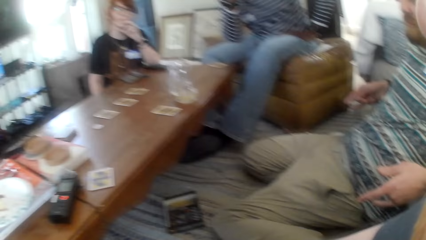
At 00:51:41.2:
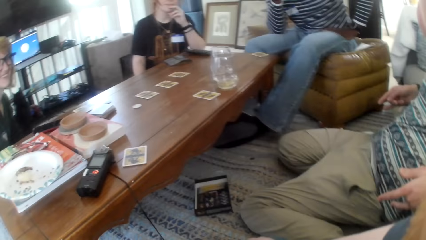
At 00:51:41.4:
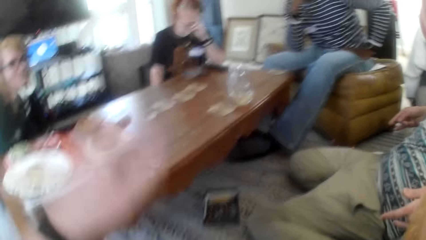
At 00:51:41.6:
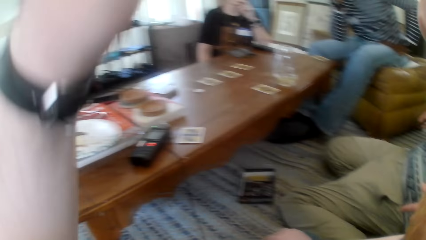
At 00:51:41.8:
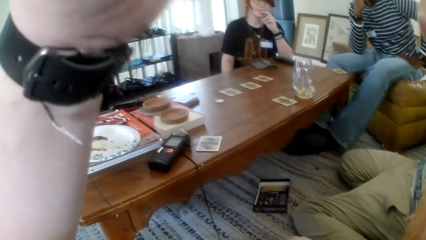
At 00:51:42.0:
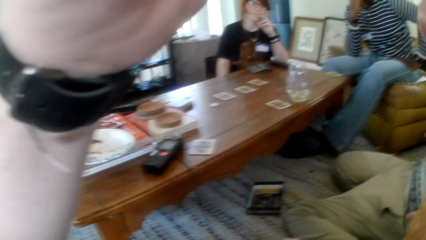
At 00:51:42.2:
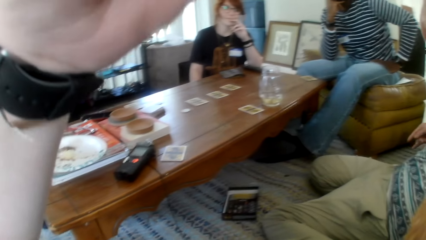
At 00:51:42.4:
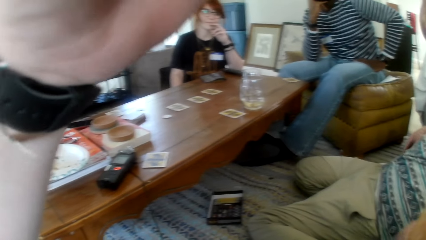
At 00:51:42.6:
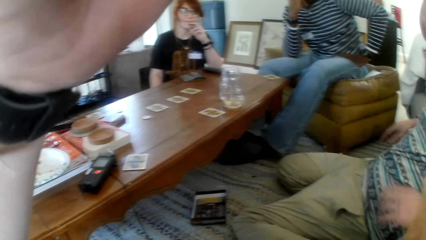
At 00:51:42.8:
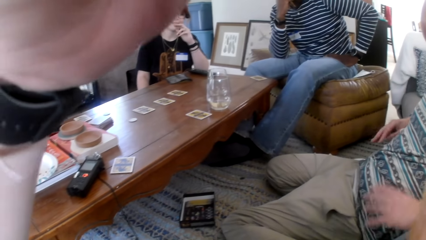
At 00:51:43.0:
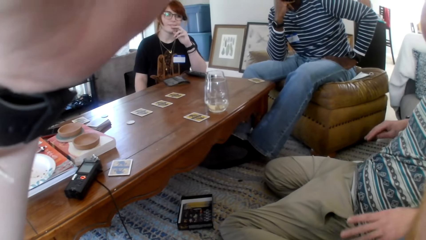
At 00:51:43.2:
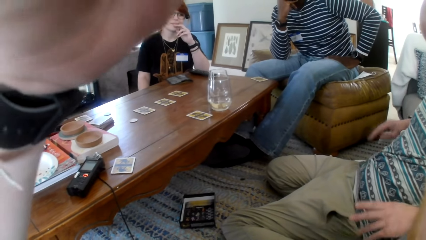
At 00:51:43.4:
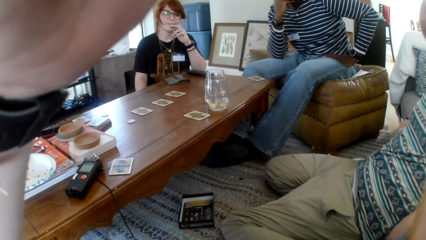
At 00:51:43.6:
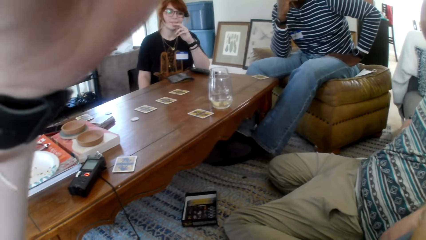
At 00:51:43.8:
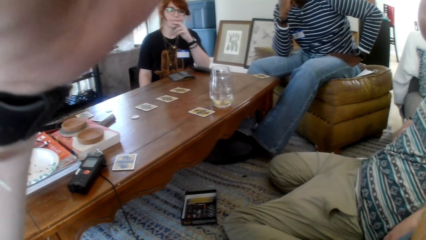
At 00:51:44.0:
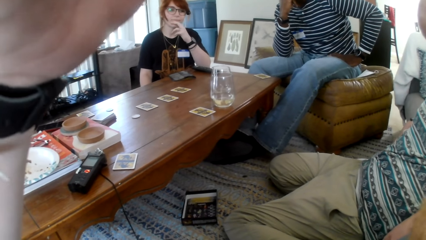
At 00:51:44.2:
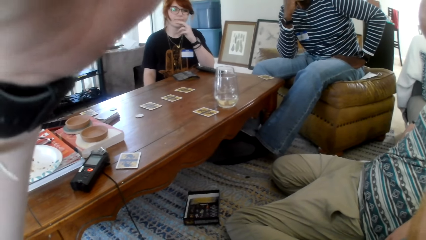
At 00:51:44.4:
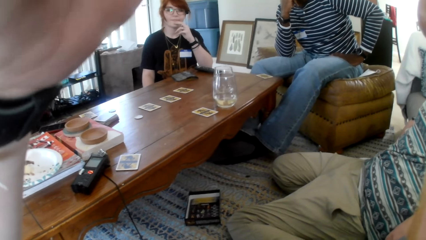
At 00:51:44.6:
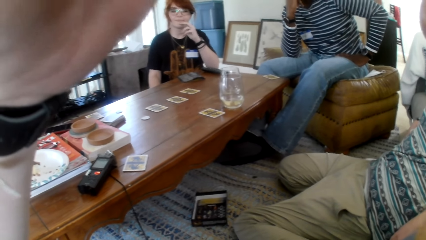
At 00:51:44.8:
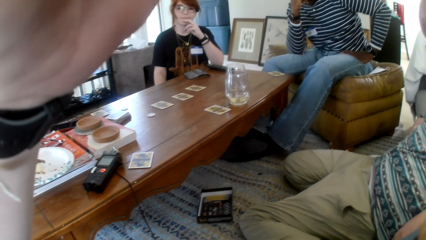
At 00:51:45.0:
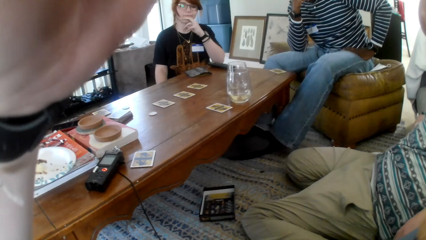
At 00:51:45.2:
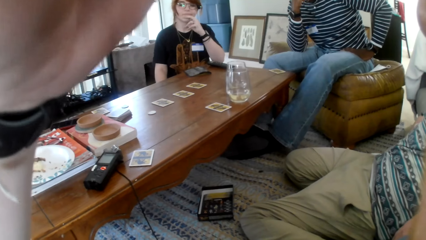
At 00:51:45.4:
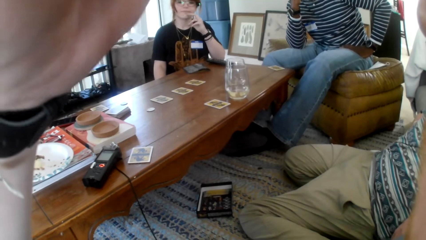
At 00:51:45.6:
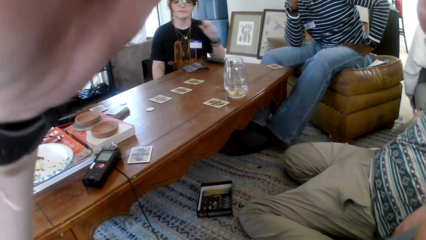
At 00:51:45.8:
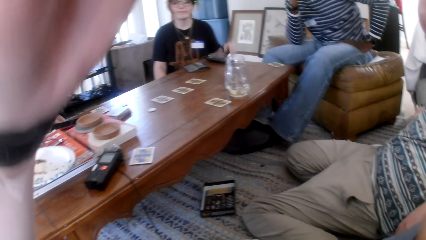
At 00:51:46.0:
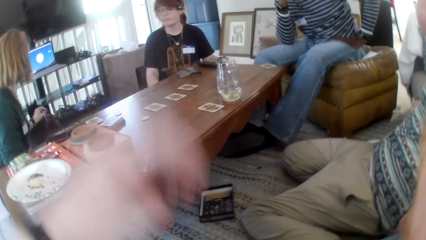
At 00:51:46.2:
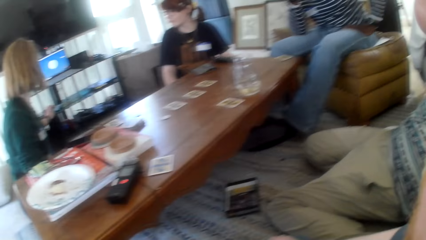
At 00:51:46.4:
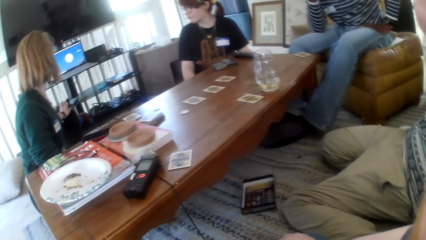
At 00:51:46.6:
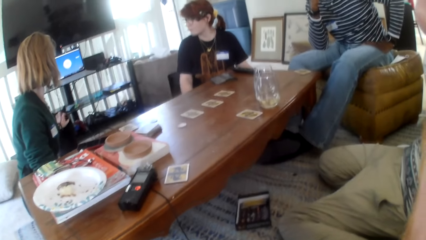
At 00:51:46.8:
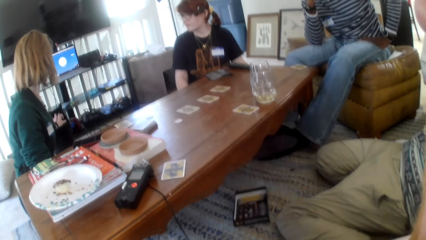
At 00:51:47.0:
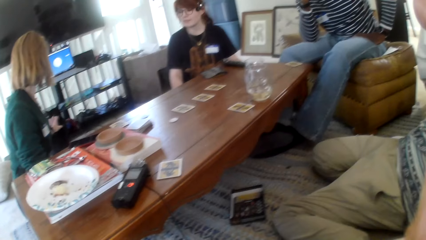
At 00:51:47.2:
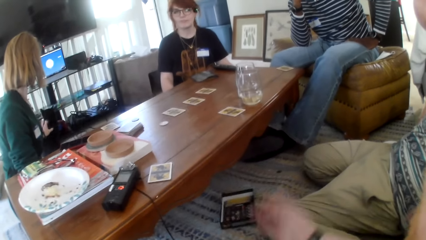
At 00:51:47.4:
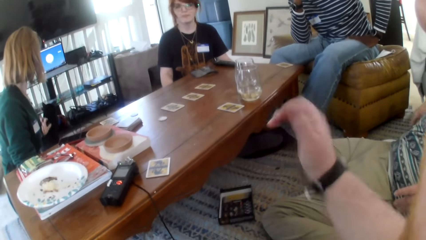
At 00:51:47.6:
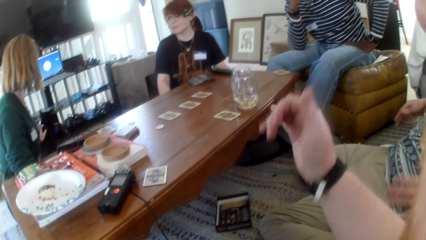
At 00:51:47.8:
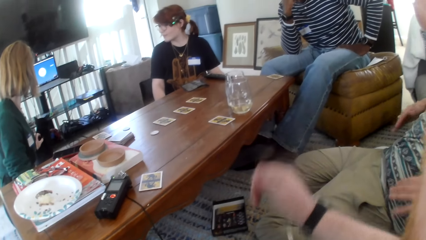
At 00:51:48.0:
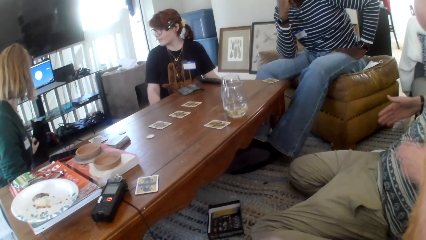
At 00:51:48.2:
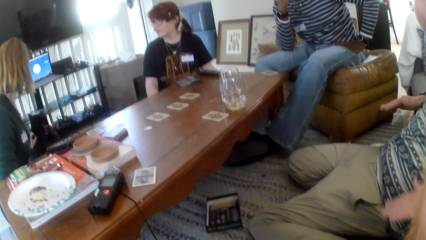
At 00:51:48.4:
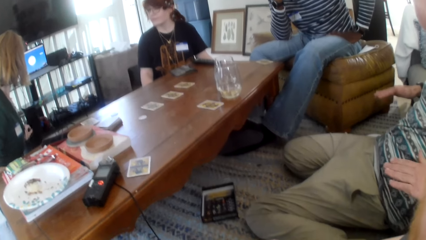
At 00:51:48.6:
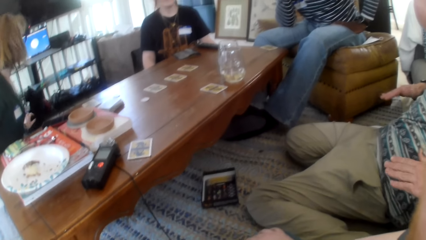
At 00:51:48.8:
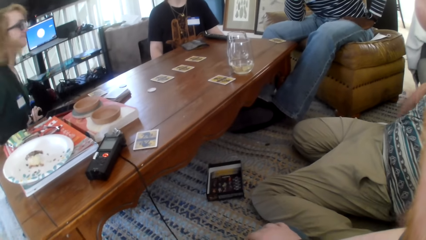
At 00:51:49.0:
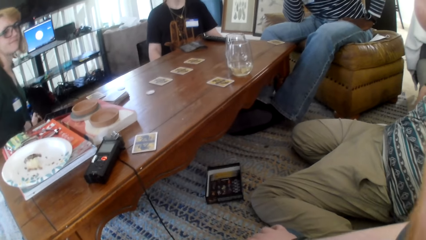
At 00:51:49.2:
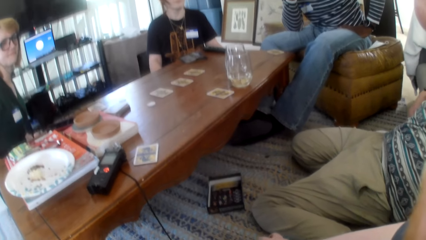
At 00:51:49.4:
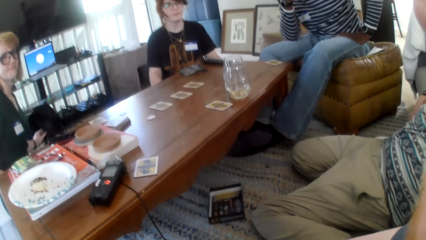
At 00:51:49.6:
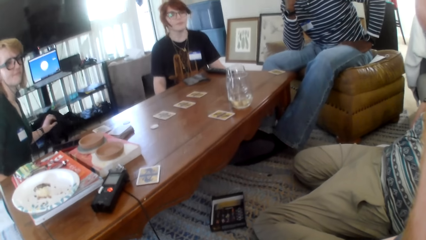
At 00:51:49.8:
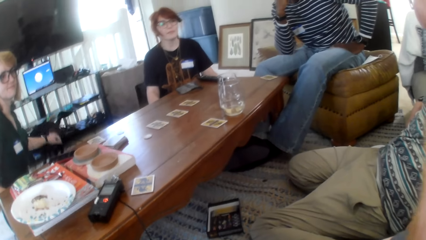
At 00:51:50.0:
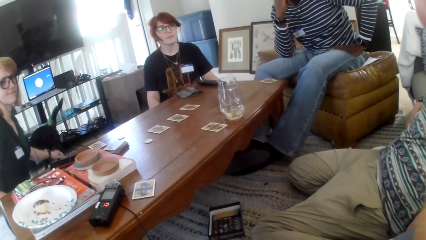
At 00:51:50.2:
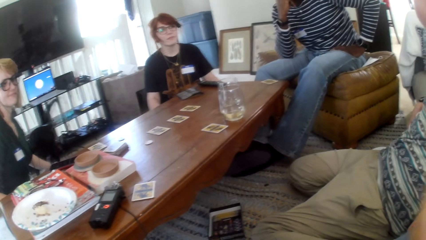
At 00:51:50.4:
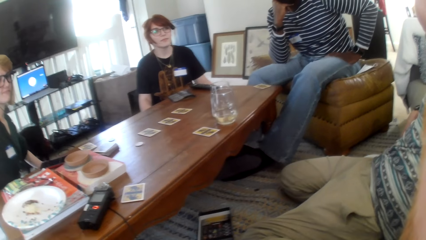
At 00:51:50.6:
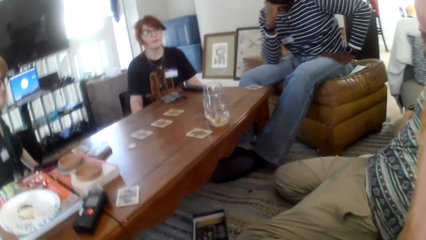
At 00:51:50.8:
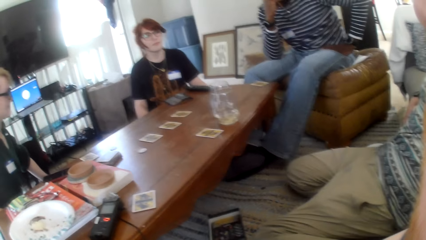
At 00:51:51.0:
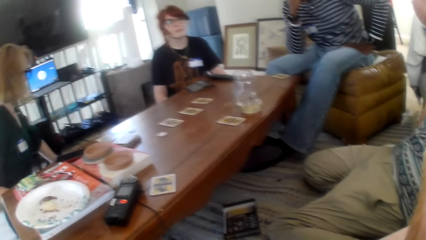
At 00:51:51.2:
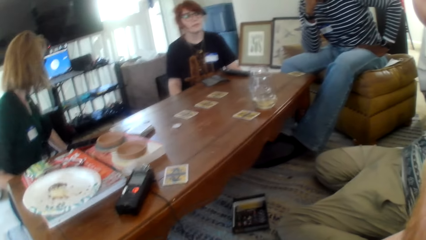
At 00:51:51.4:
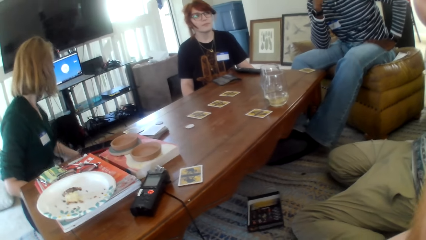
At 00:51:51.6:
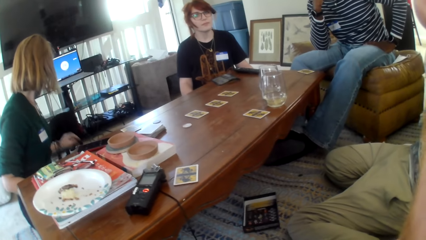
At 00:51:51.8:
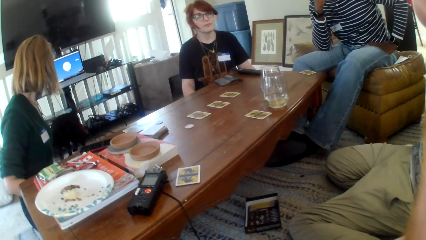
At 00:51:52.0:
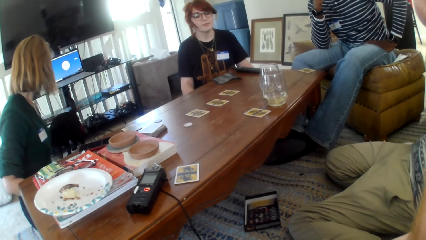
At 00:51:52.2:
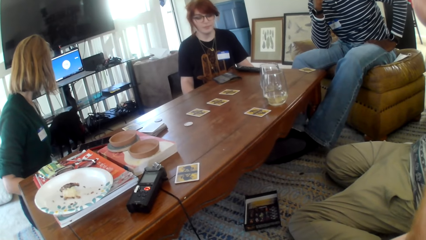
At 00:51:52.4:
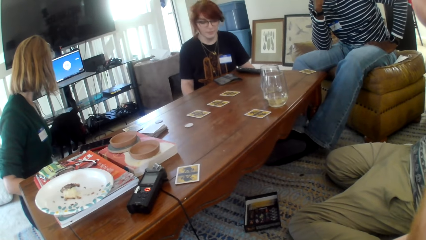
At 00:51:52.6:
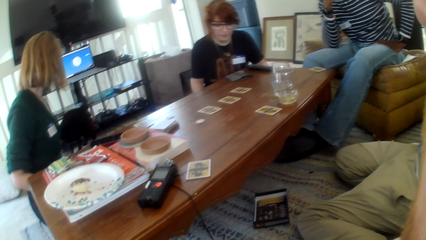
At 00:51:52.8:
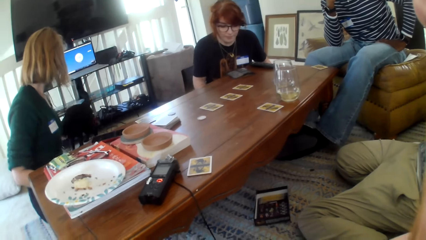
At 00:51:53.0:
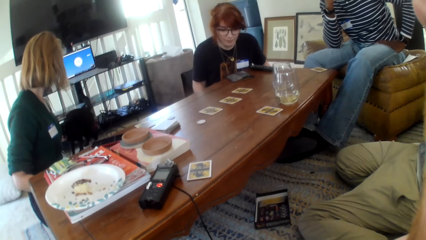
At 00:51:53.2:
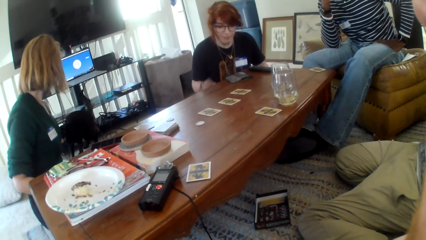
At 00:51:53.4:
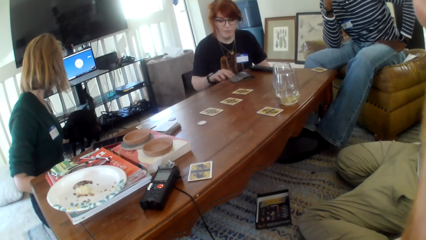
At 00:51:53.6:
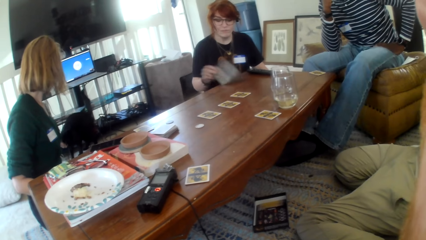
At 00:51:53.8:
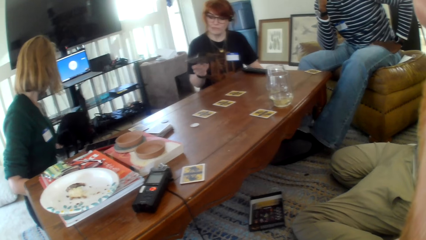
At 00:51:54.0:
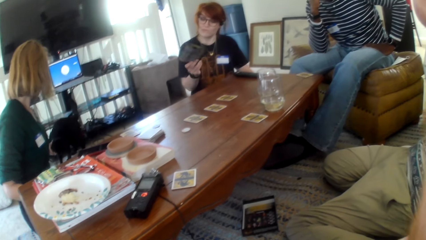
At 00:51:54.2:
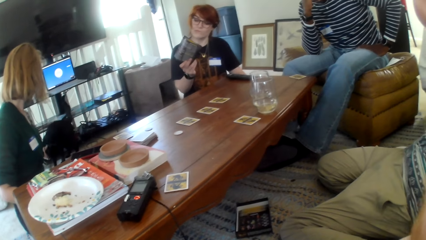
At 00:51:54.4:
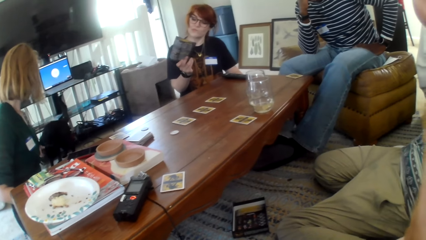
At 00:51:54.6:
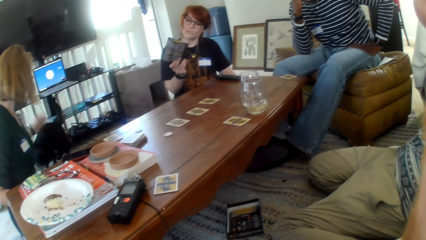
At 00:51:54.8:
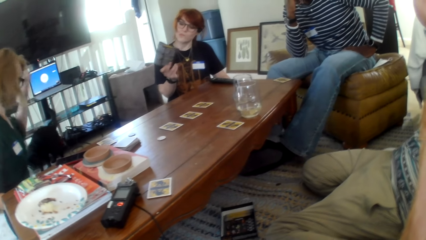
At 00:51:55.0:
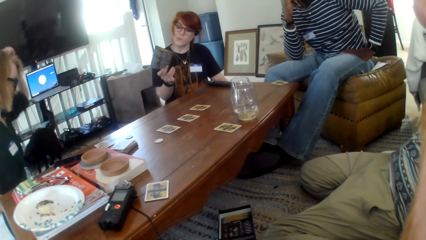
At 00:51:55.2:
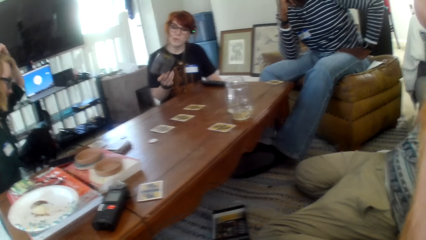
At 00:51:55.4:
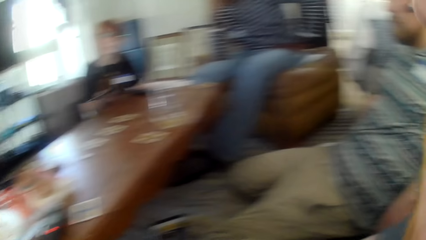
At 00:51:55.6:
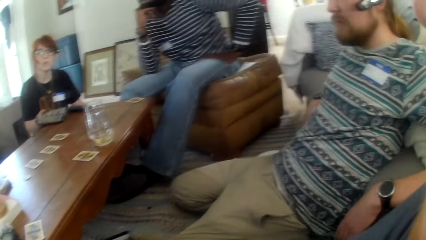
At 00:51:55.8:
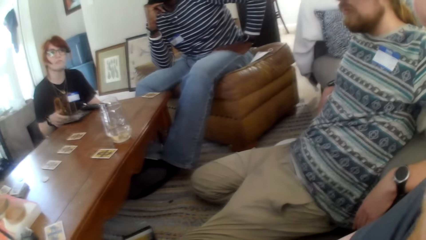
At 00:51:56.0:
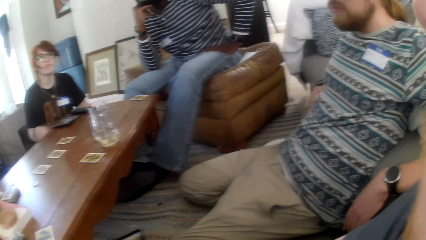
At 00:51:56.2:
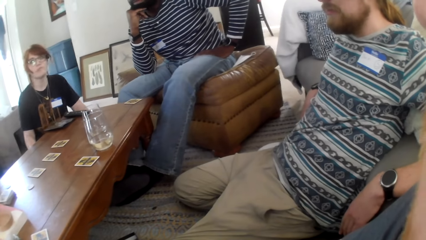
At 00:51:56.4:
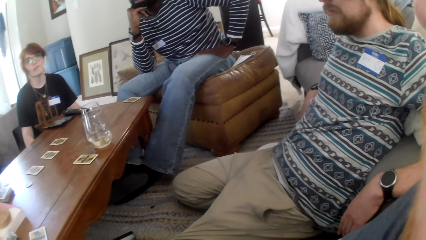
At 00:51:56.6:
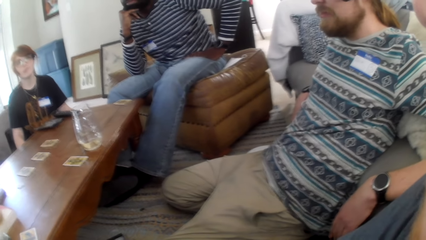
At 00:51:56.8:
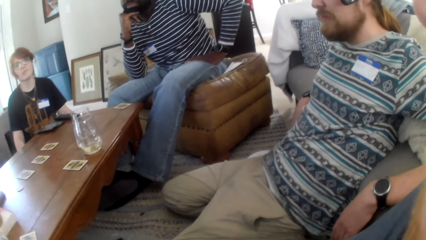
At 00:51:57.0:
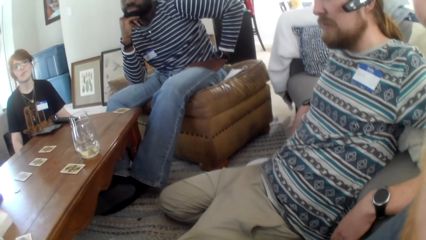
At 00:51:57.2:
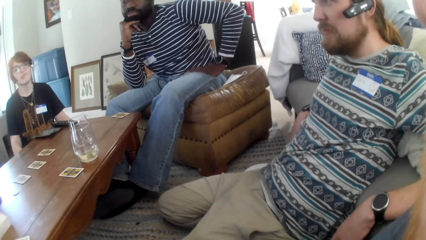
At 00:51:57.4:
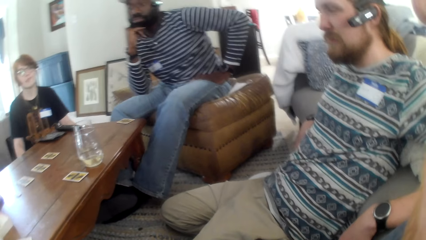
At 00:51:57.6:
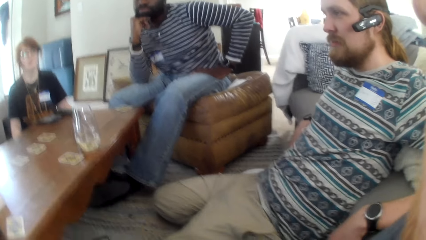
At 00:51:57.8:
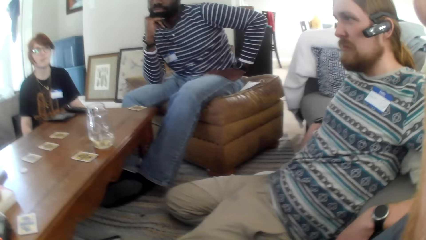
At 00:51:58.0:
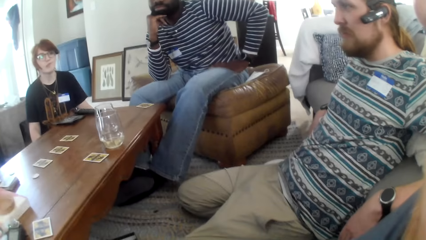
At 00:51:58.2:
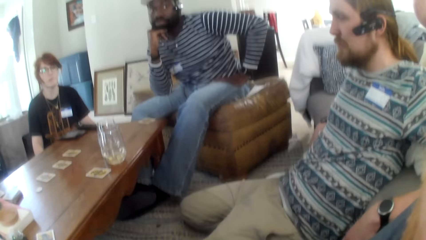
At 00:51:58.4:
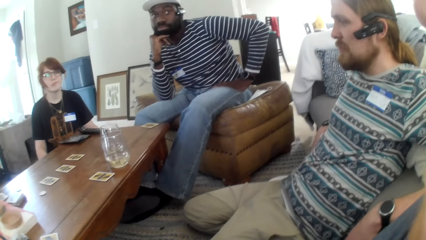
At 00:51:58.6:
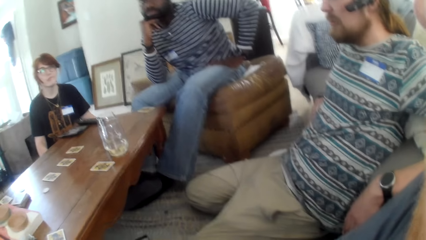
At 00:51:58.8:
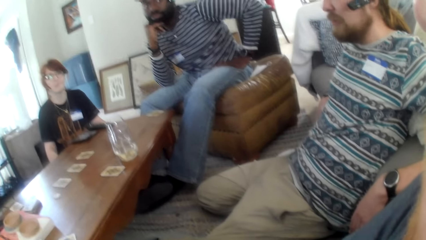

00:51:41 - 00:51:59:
The camera wearer adjusts the camera. They move their hand. A person touches a cat. Another person picks up paper on the table.
